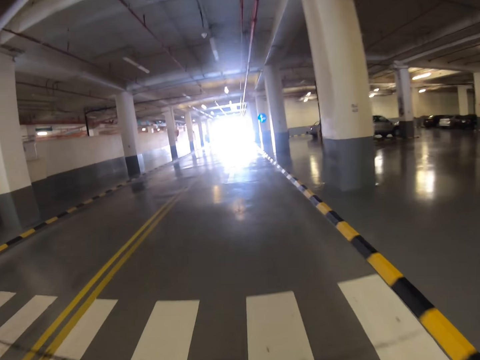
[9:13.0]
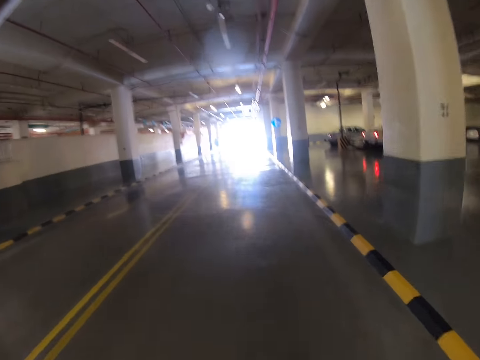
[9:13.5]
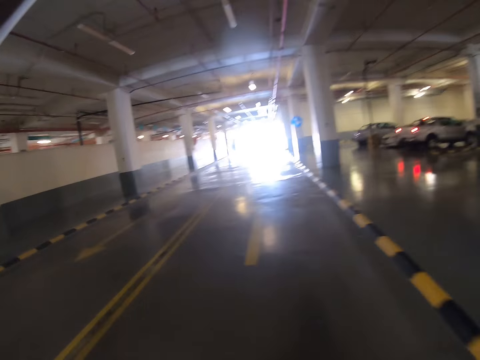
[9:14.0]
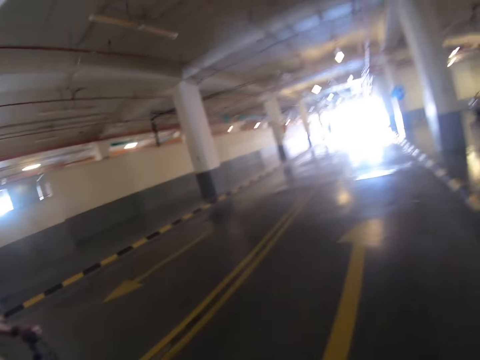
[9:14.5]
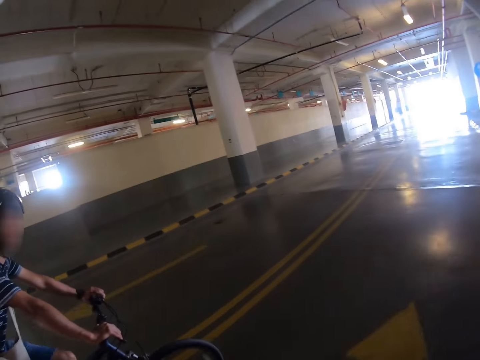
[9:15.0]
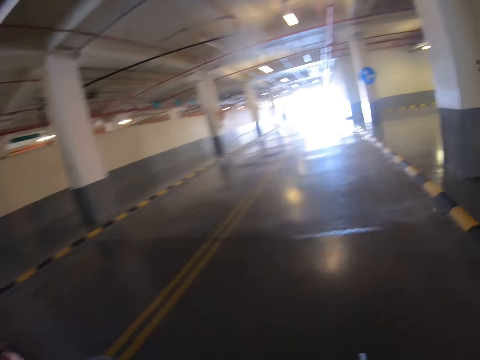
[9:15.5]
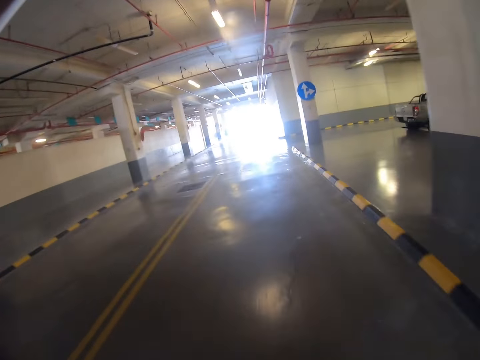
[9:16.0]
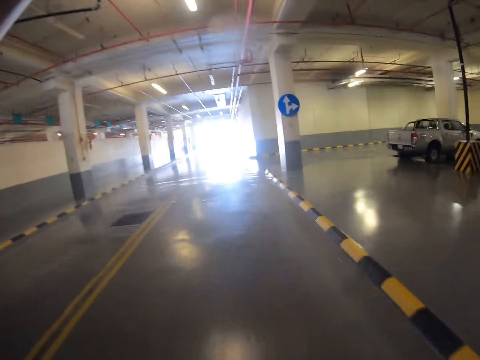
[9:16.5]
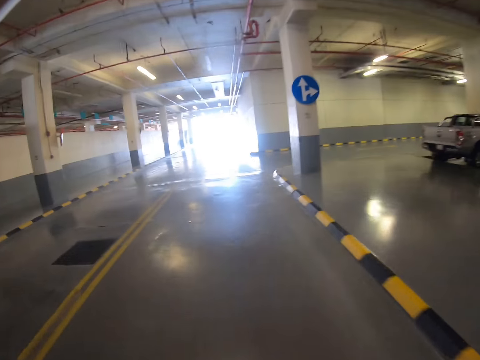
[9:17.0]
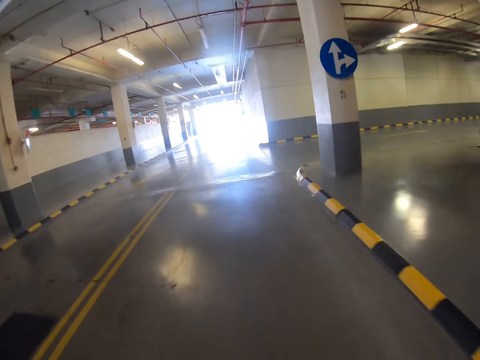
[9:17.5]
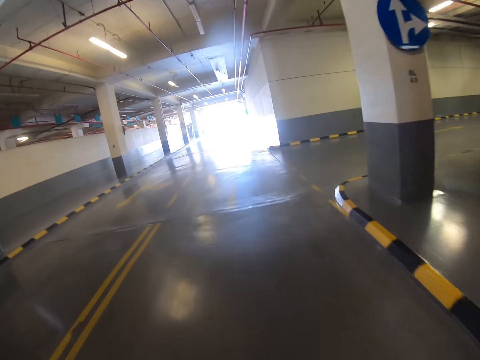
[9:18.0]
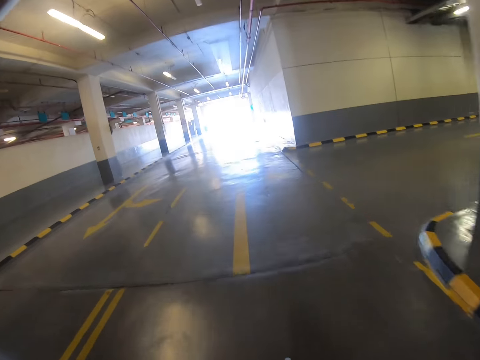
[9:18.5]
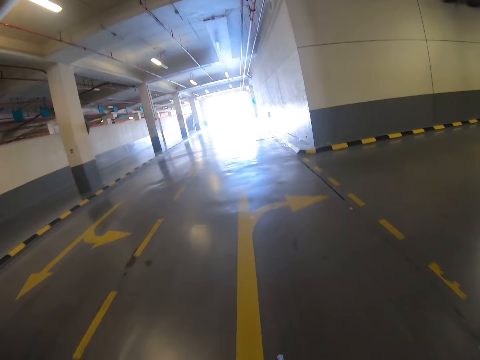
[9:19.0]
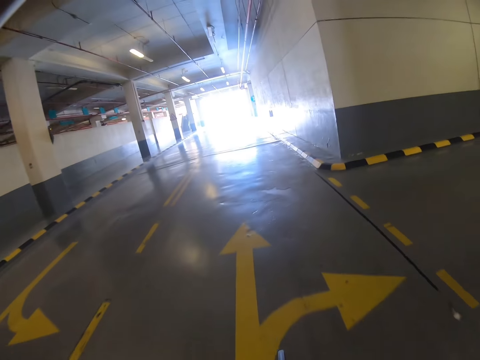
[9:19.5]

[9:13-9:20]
A man cycles in the parking lot.

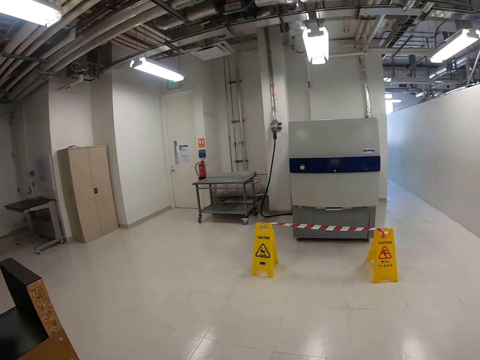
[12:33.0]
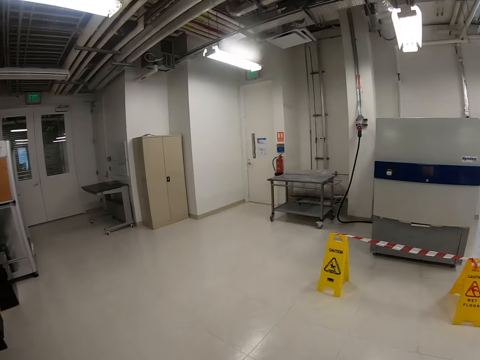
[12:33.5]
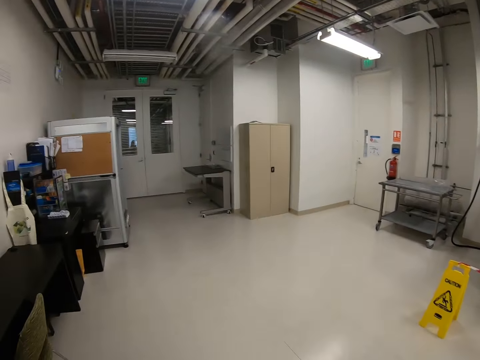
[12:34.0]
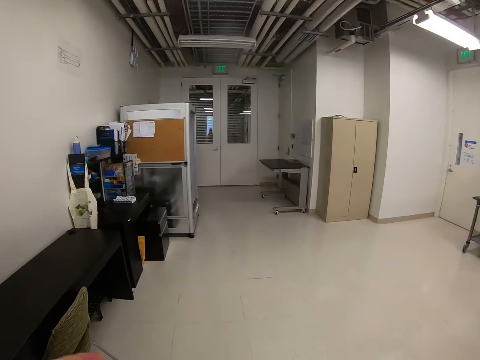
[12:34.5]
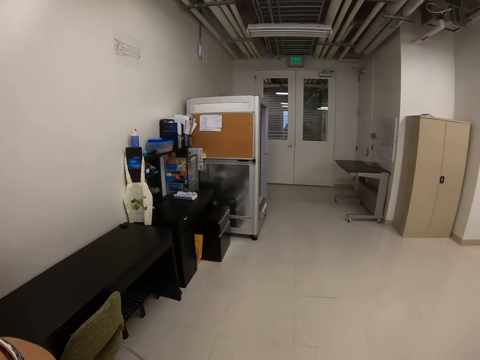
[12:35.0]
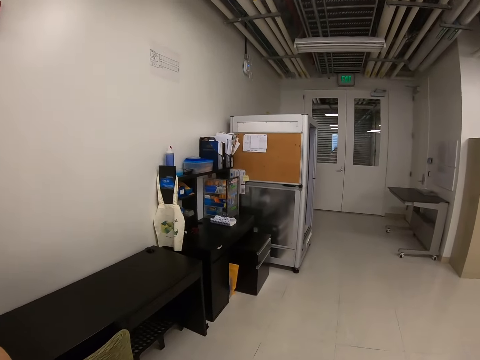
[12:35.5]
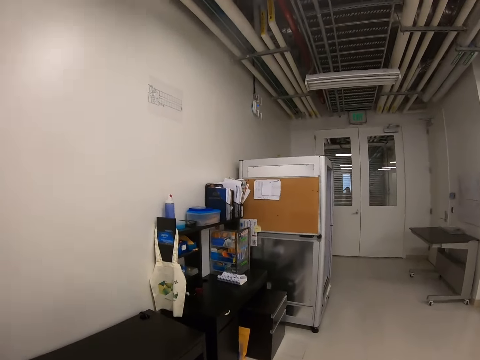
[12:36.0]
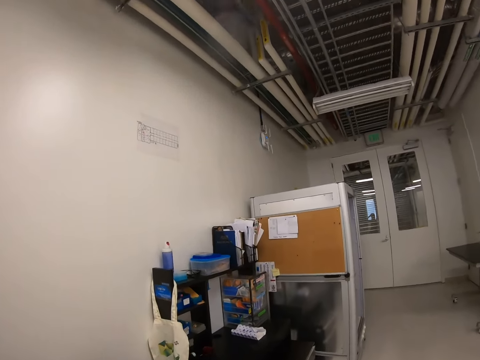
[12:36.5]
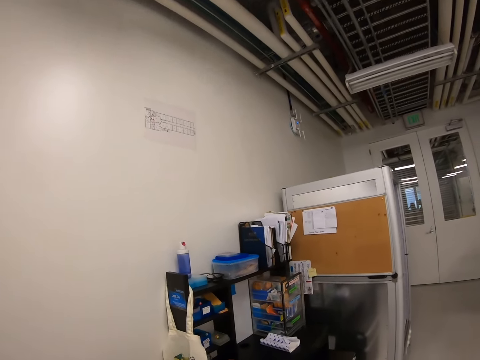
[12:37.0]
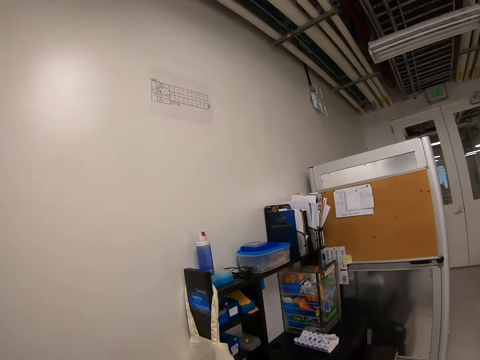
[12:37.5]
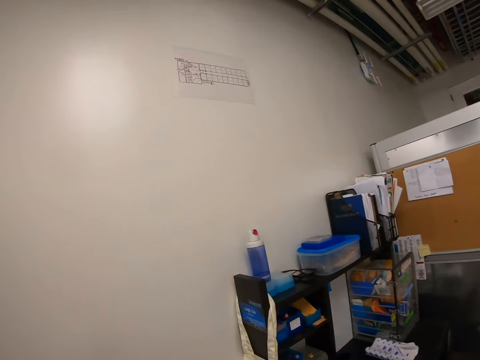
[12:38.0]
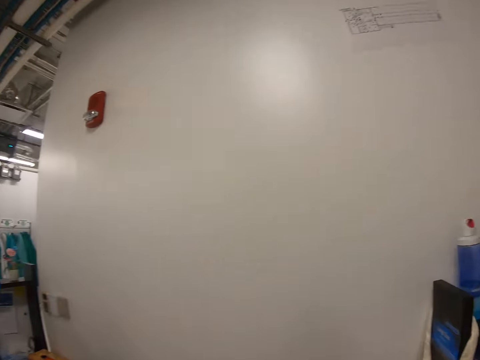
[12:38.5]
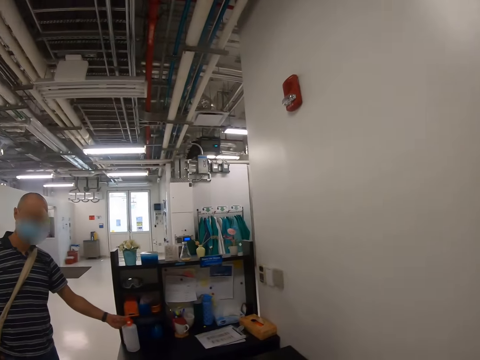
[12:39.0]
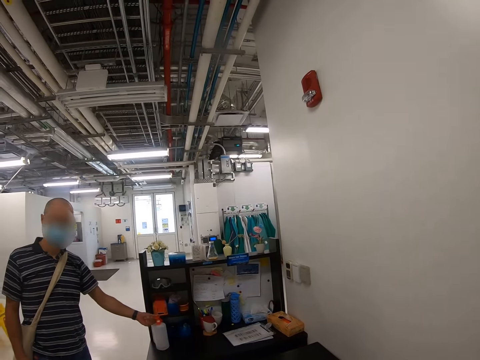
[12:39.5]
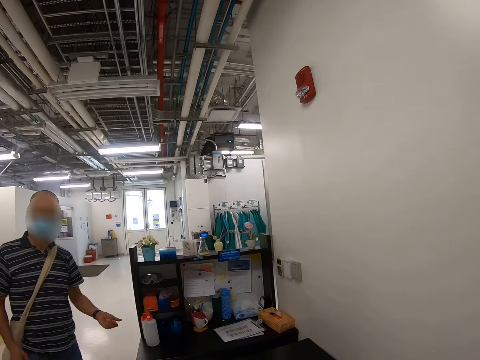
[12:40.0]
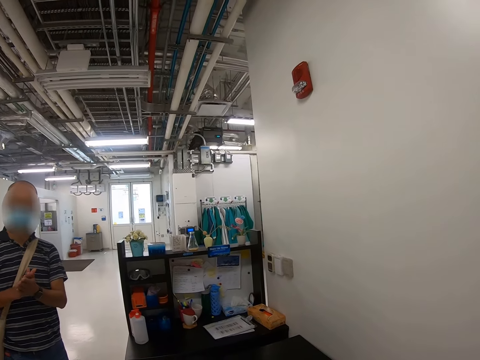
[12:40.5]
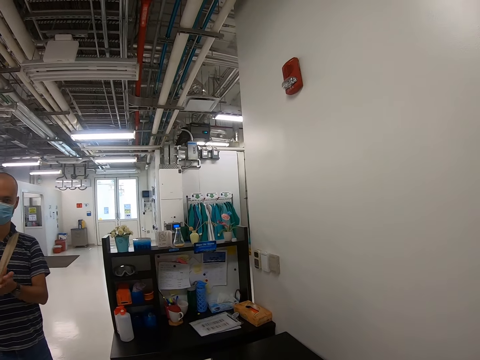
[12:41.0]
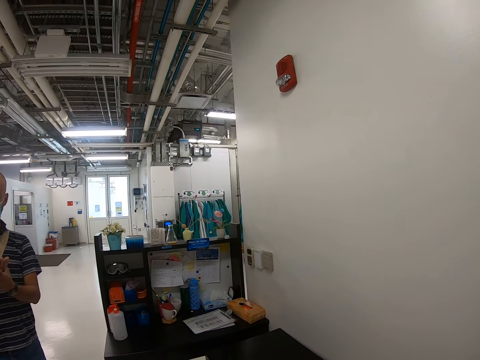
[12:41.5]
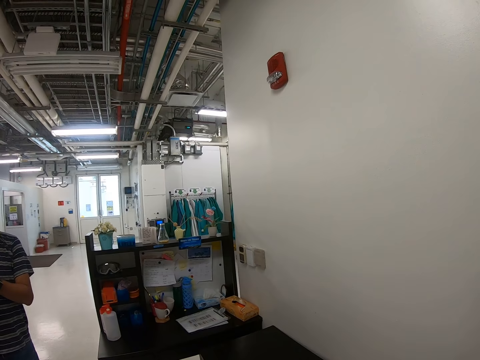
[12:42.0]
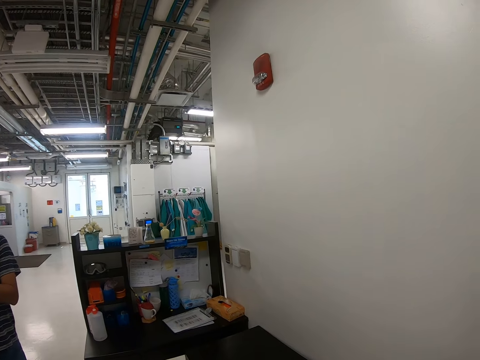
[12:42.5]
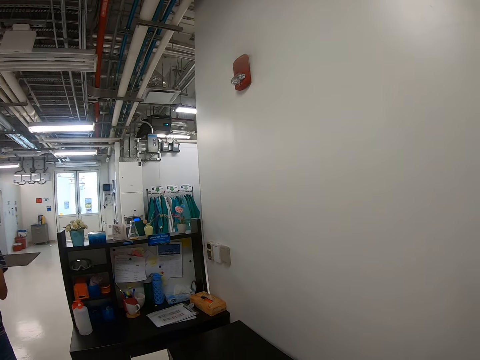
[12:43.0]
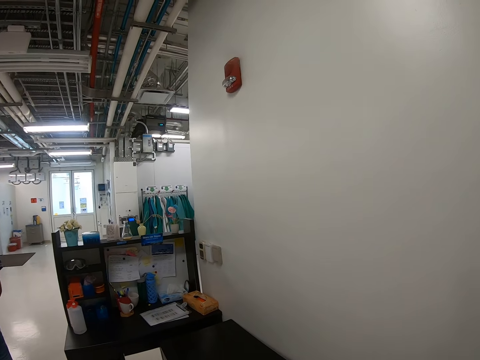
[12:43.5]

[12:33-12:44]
The camera wearer walks in the building. A man moves hands. The man grabs a bottle of sanitizer, withdraws hand from the bottle, and applies sanitizer in both hands.

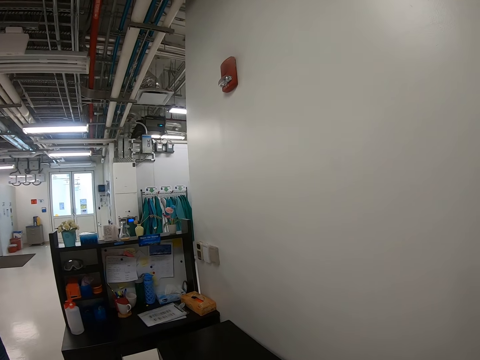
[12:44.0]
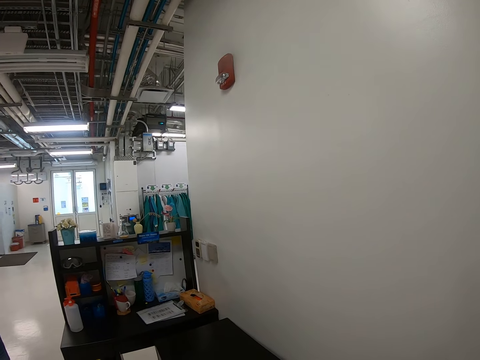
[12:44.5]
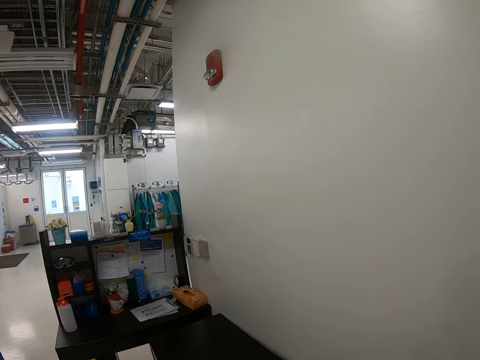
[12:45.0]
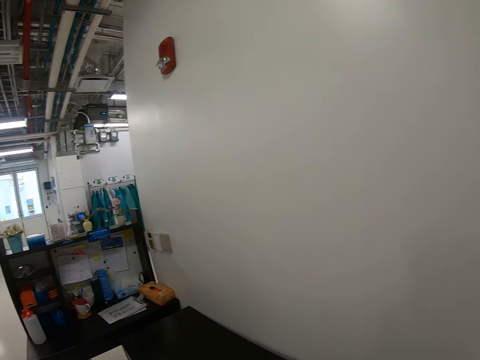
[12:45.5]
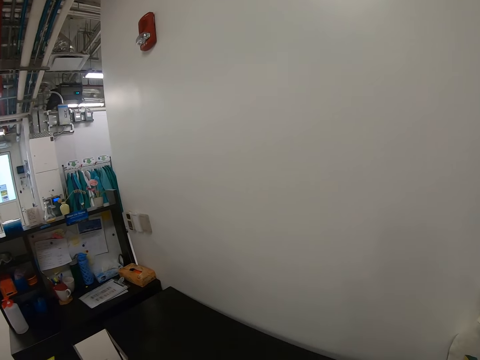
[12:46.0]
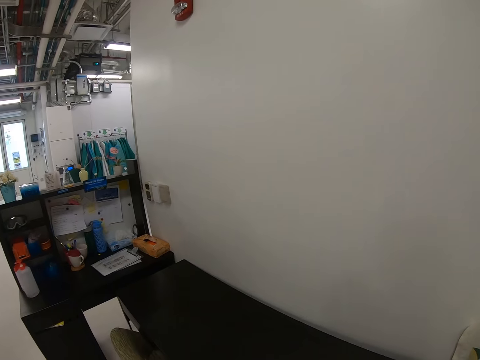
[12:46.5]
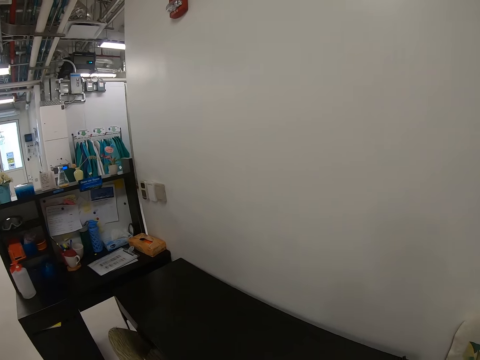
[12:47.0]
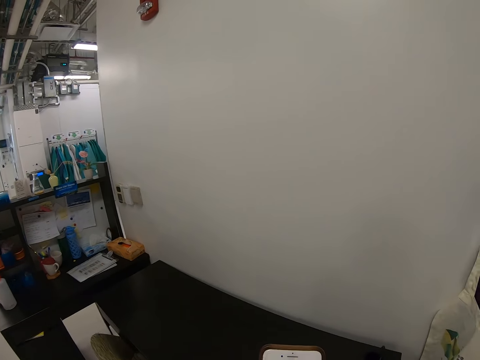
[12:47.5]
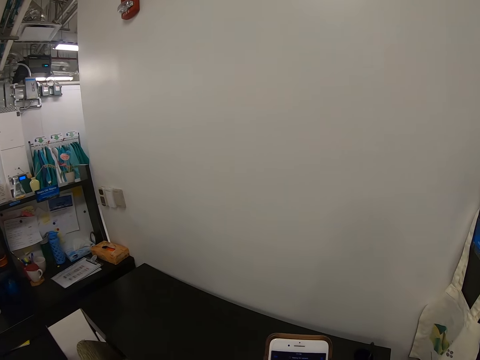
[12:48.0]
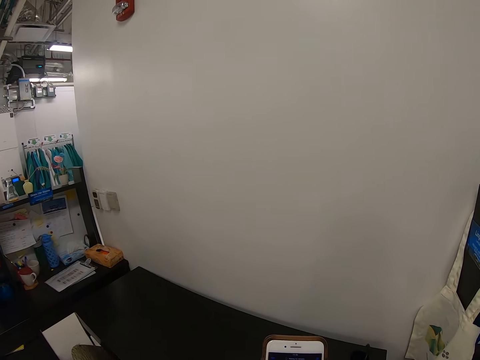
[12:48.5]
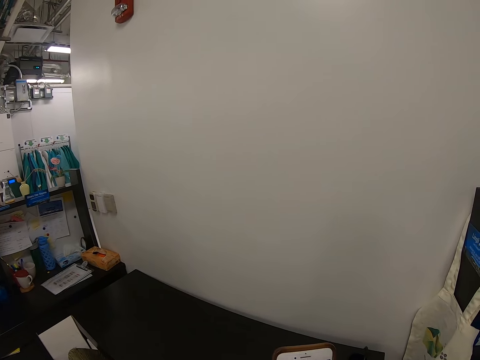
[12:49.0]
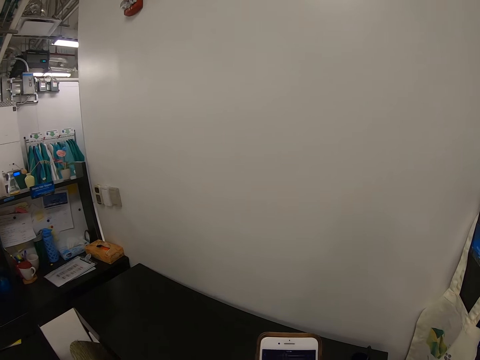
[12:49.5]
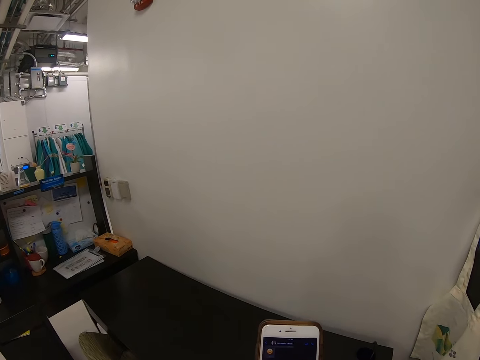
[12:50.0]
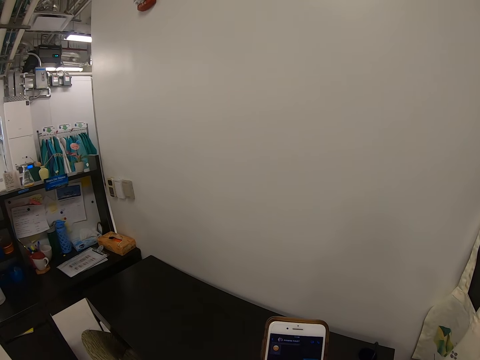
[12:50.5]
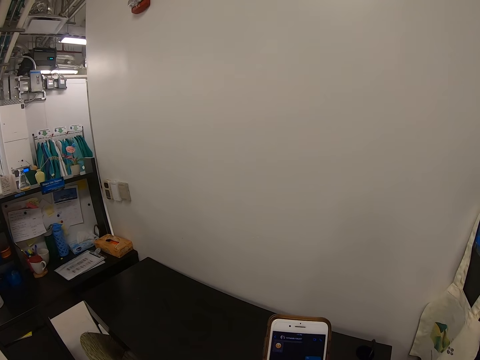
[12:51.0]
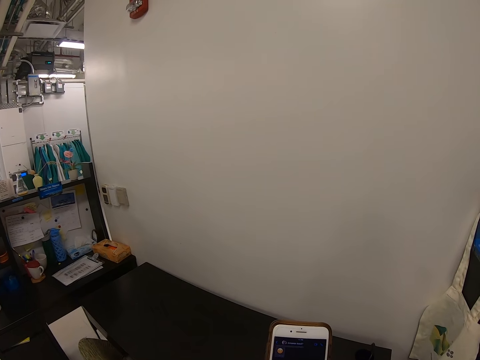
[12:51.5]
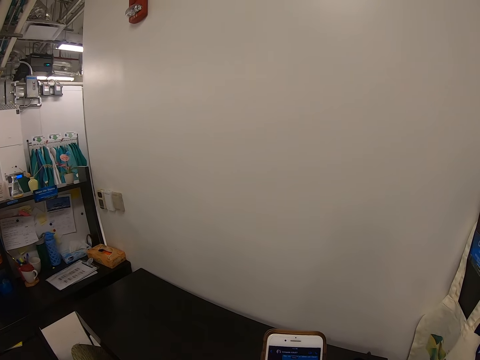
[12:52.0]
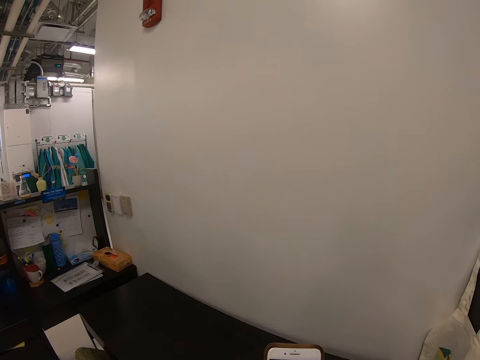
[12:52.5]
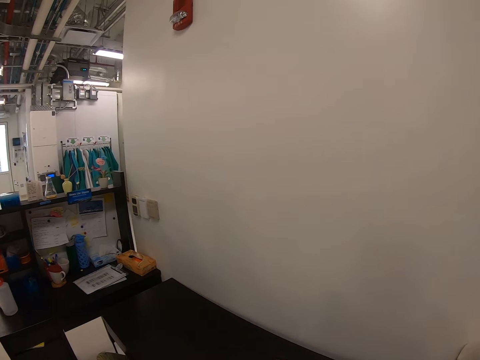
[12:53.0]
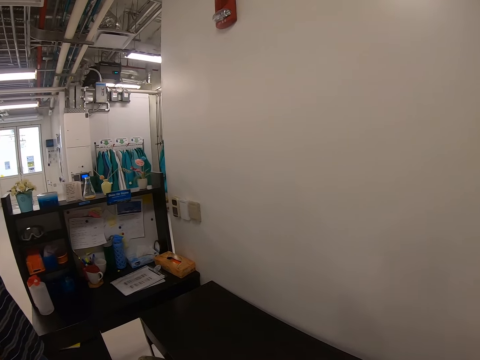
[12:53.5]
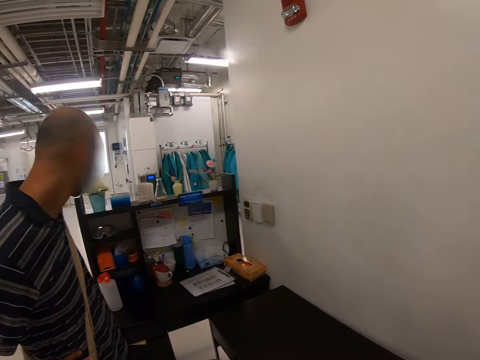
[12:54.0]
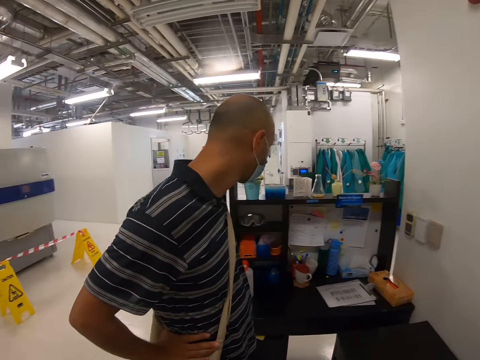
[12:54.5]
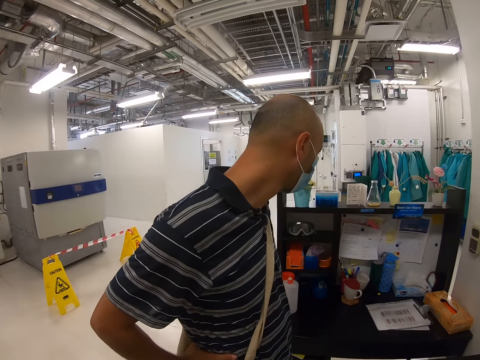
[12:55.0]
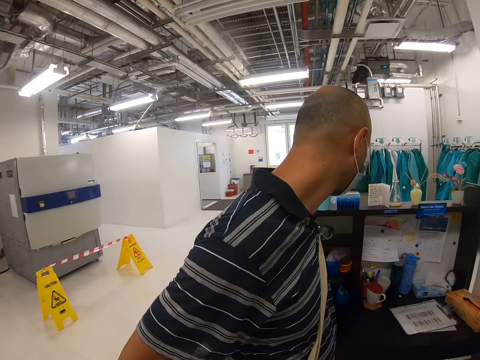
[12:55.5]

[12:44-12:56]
The camera wearer looks around. They scroll the phone. A man and the camera wearer look around.
